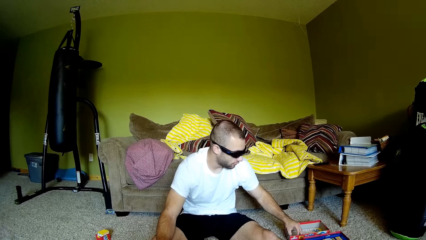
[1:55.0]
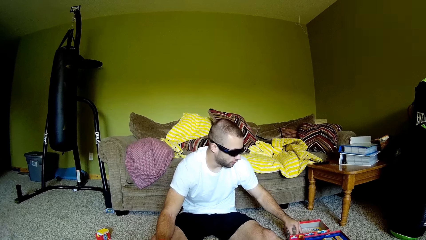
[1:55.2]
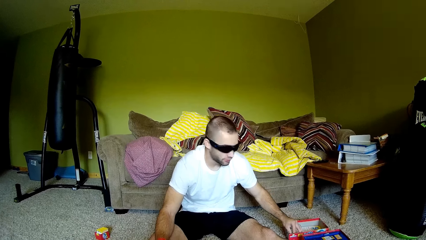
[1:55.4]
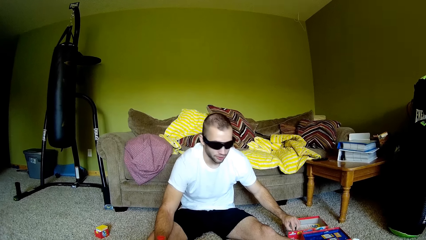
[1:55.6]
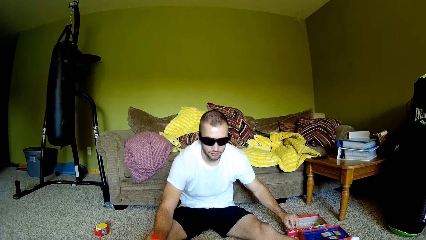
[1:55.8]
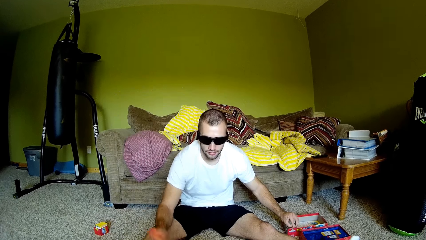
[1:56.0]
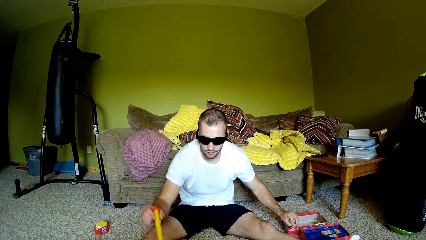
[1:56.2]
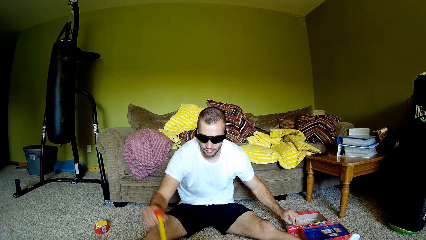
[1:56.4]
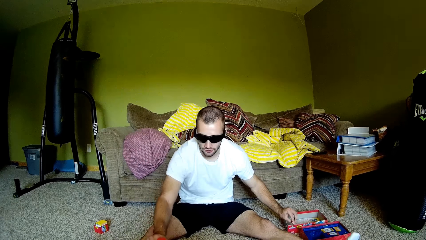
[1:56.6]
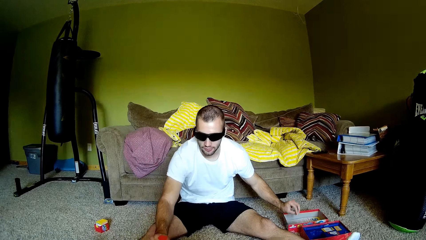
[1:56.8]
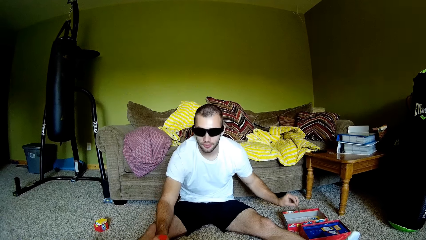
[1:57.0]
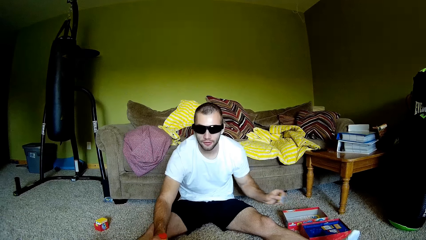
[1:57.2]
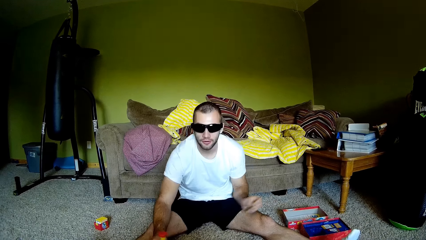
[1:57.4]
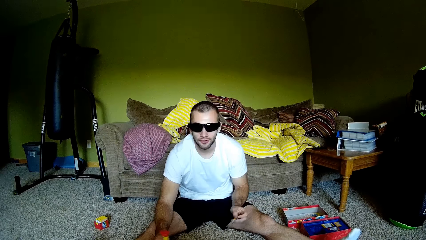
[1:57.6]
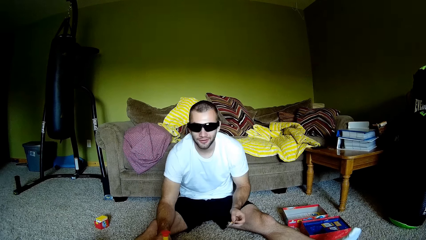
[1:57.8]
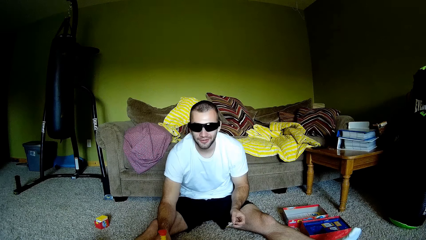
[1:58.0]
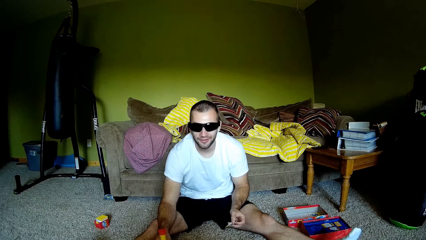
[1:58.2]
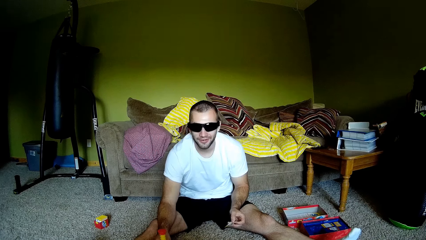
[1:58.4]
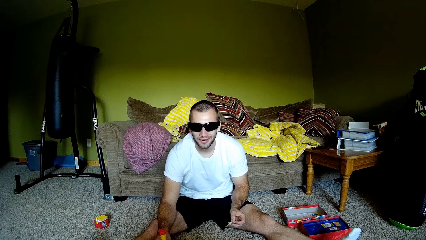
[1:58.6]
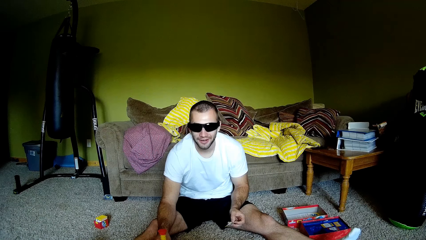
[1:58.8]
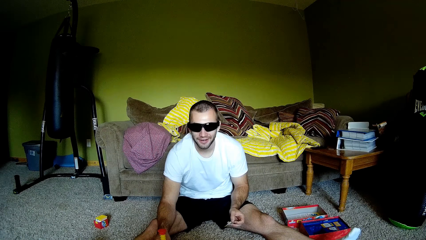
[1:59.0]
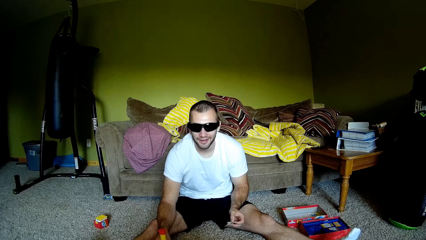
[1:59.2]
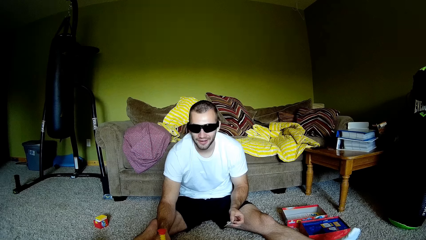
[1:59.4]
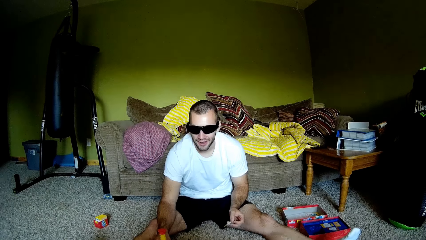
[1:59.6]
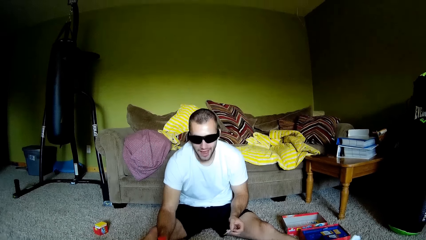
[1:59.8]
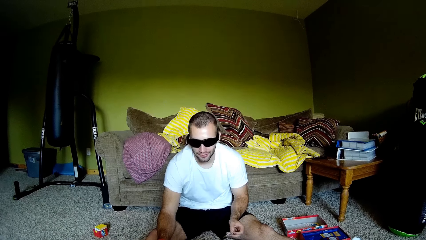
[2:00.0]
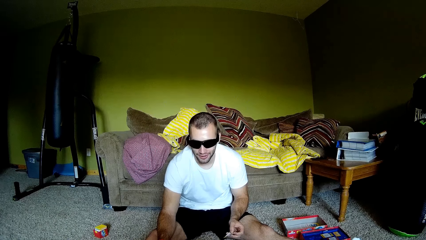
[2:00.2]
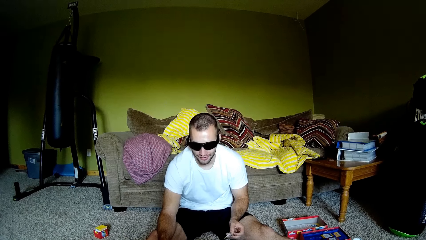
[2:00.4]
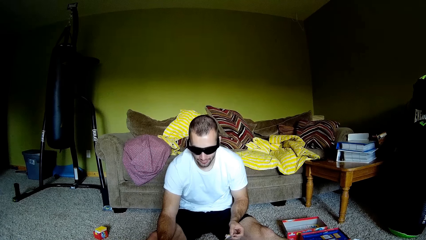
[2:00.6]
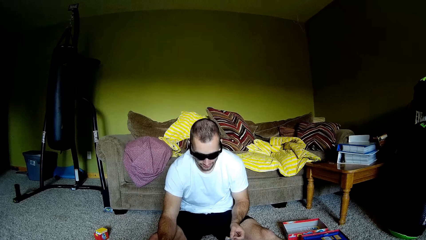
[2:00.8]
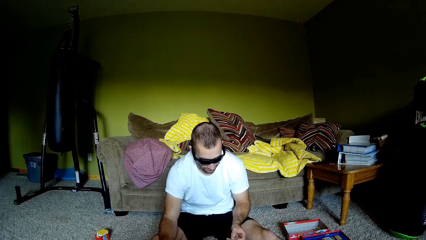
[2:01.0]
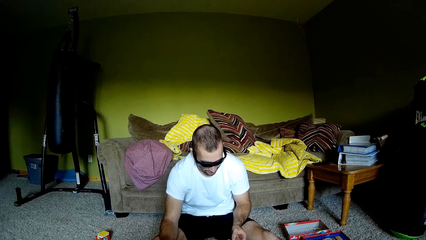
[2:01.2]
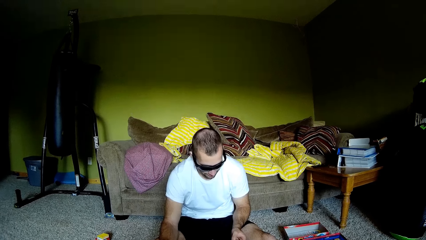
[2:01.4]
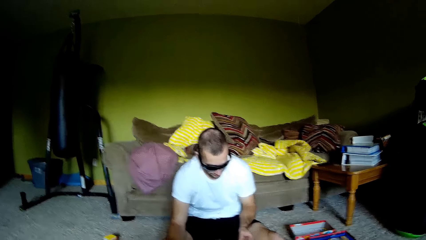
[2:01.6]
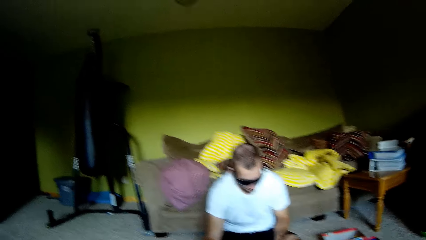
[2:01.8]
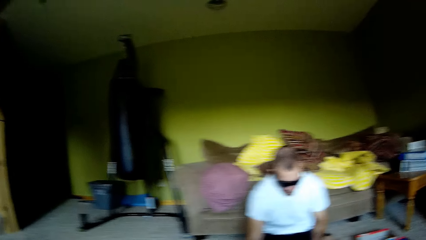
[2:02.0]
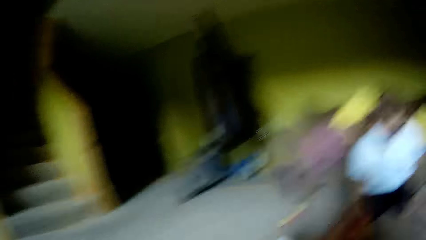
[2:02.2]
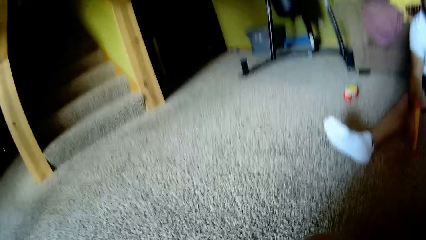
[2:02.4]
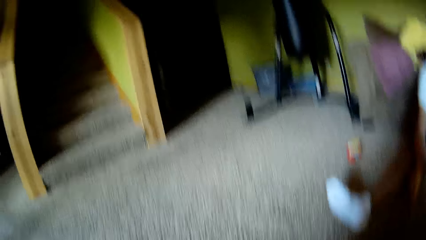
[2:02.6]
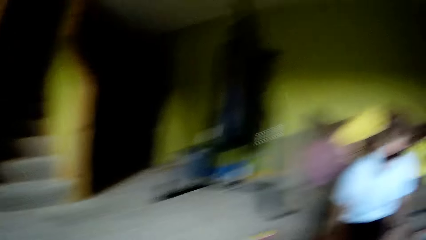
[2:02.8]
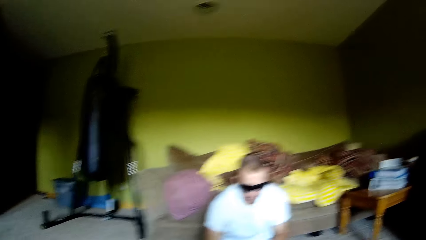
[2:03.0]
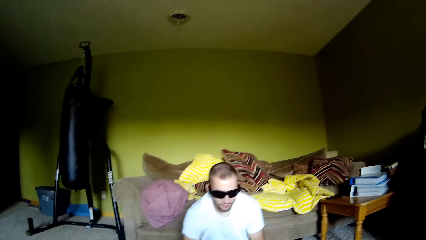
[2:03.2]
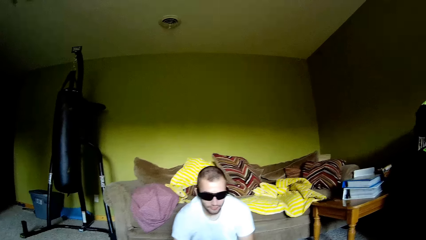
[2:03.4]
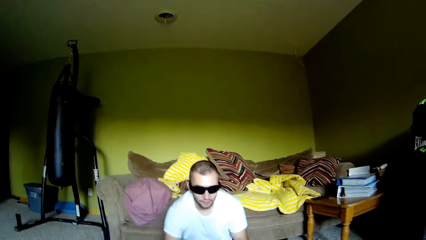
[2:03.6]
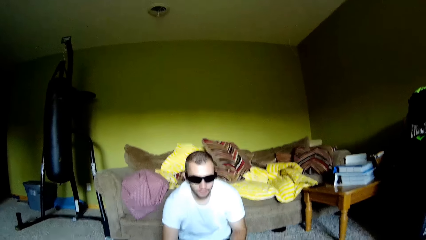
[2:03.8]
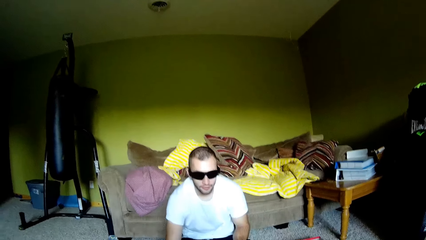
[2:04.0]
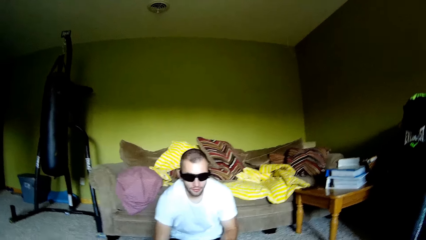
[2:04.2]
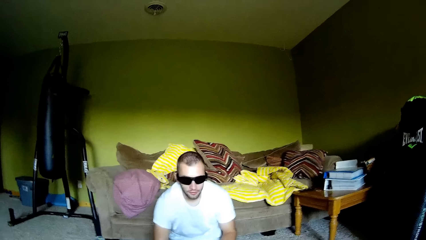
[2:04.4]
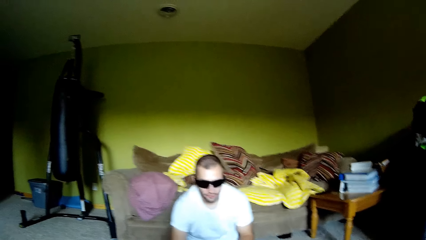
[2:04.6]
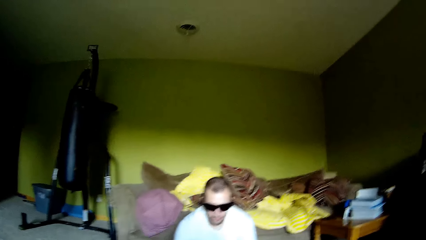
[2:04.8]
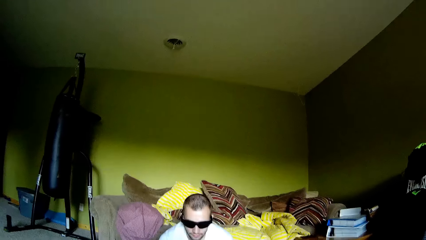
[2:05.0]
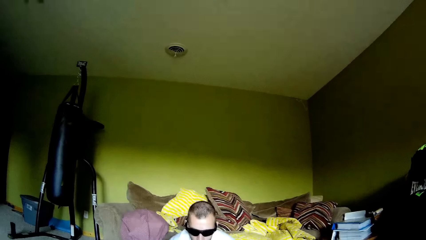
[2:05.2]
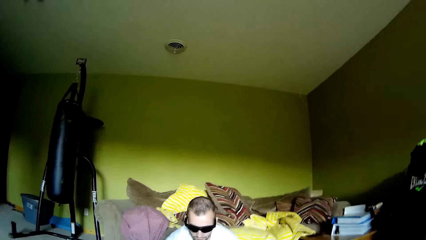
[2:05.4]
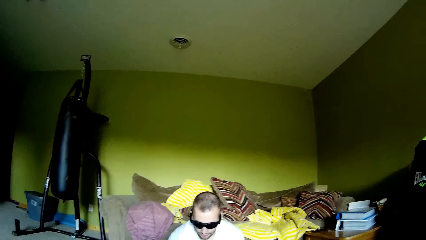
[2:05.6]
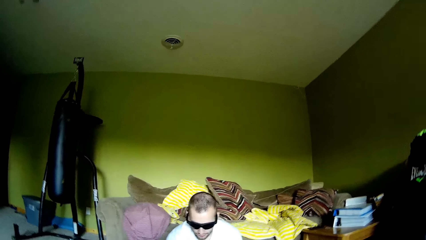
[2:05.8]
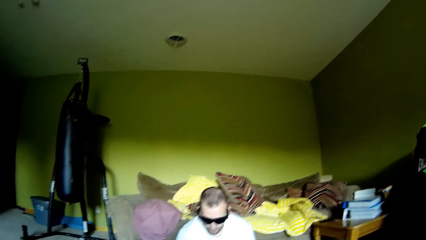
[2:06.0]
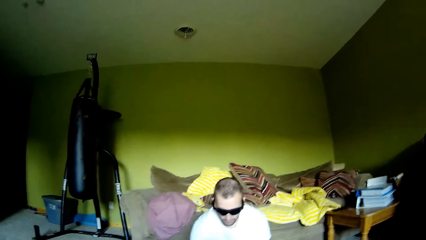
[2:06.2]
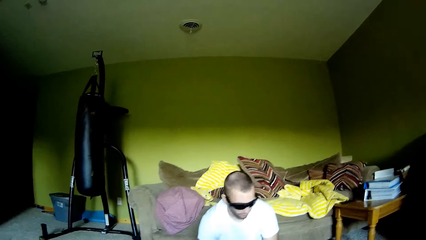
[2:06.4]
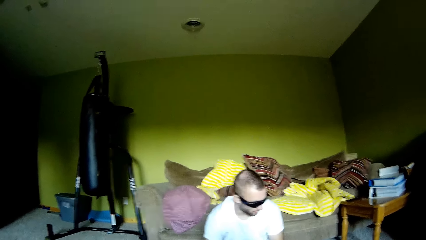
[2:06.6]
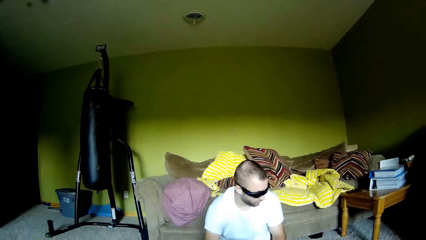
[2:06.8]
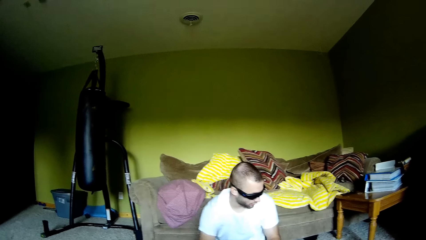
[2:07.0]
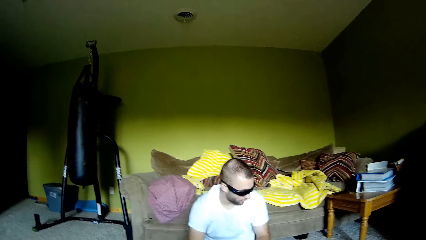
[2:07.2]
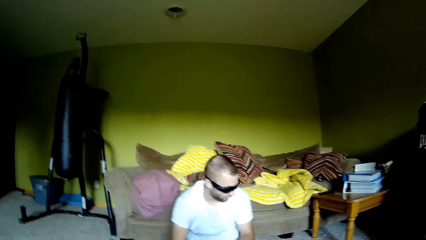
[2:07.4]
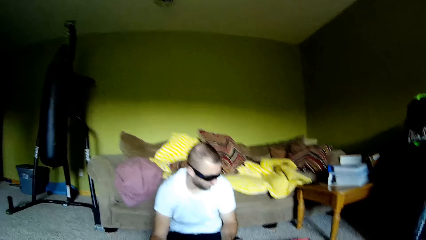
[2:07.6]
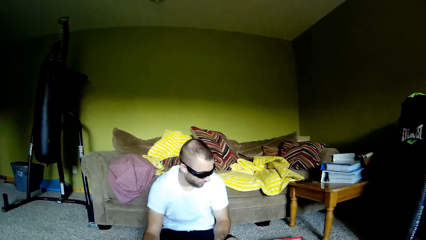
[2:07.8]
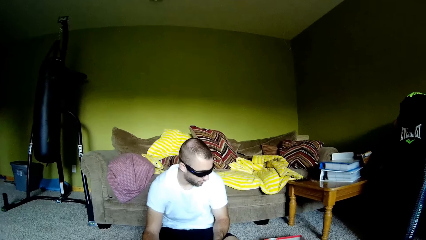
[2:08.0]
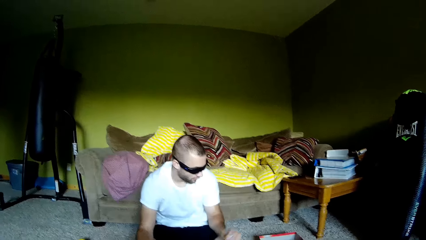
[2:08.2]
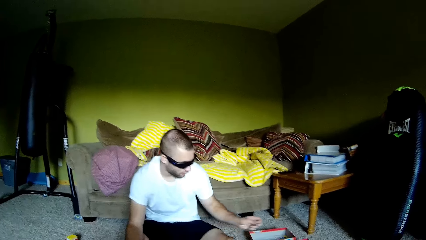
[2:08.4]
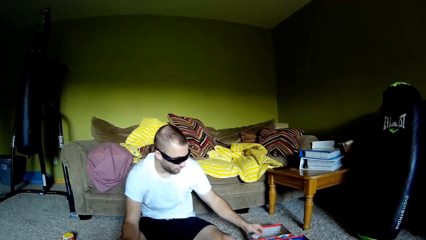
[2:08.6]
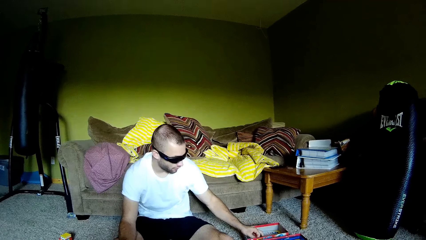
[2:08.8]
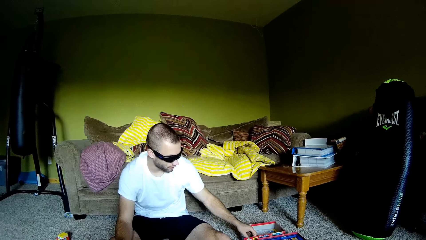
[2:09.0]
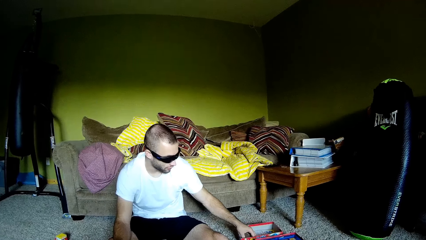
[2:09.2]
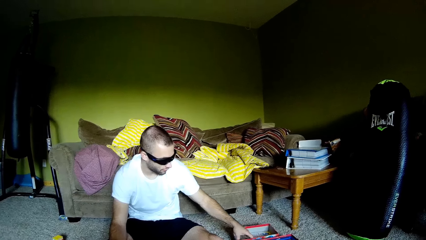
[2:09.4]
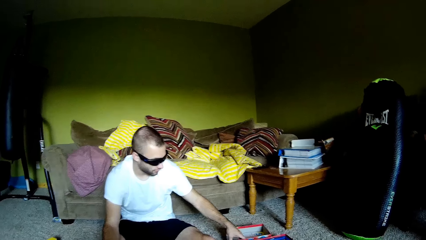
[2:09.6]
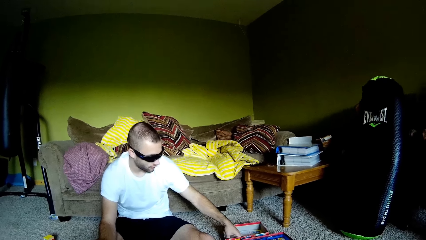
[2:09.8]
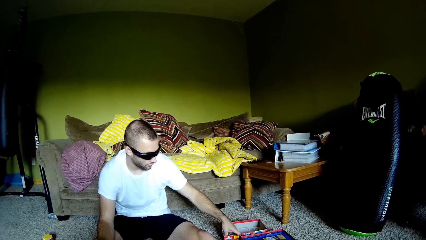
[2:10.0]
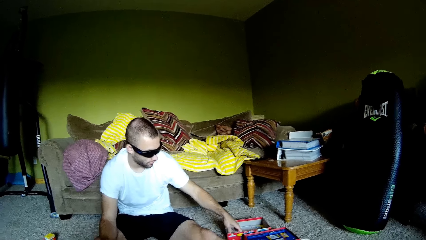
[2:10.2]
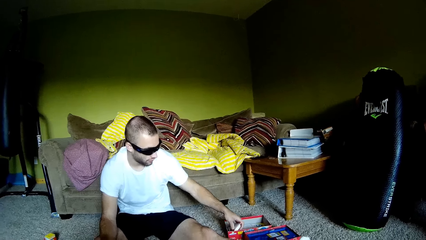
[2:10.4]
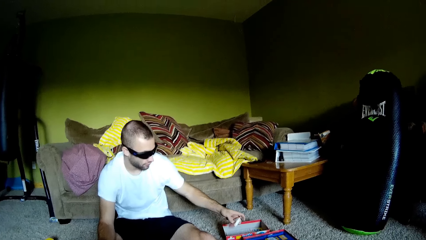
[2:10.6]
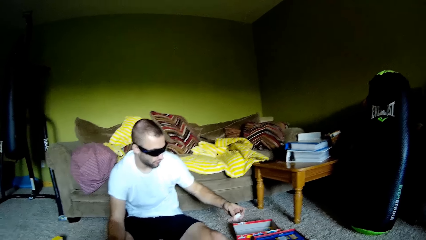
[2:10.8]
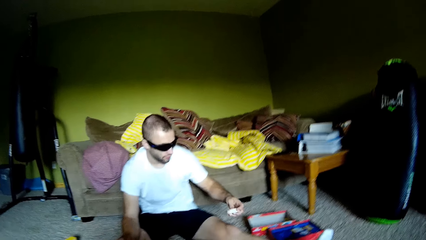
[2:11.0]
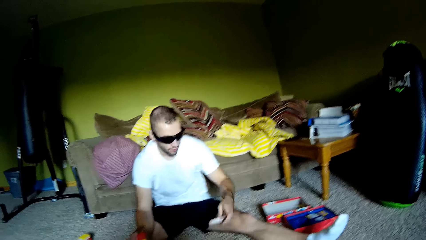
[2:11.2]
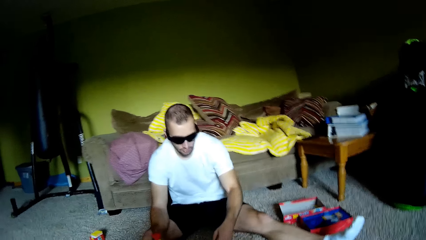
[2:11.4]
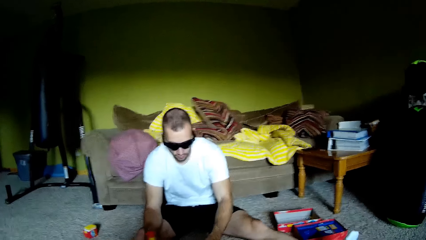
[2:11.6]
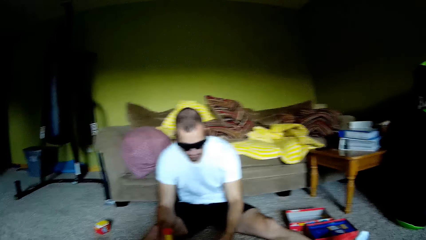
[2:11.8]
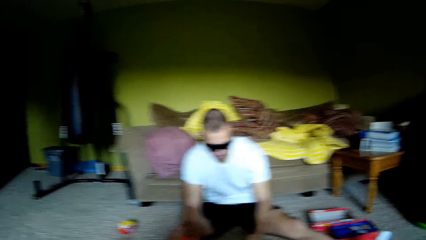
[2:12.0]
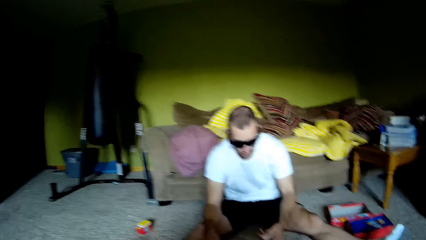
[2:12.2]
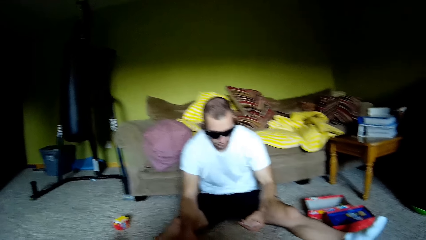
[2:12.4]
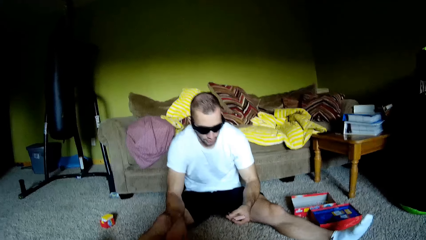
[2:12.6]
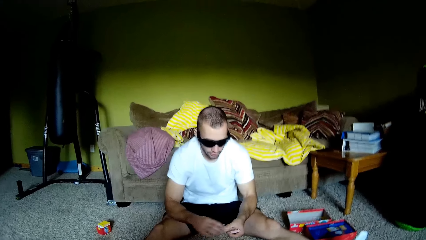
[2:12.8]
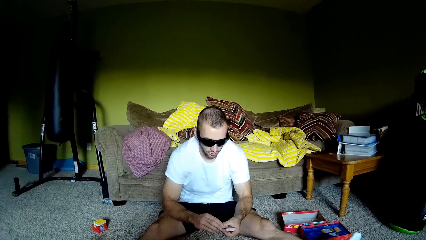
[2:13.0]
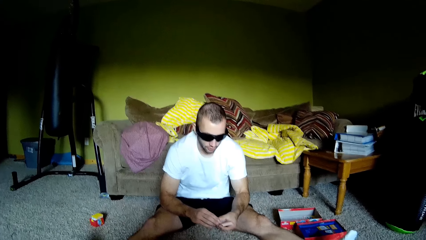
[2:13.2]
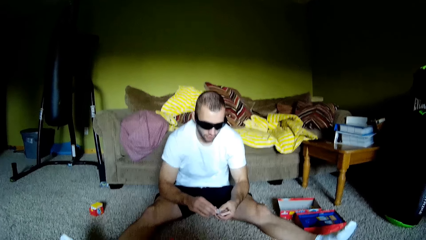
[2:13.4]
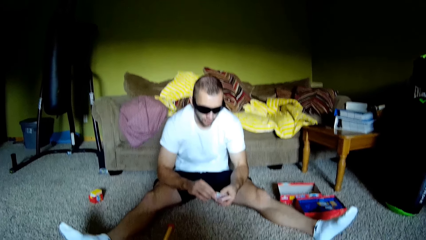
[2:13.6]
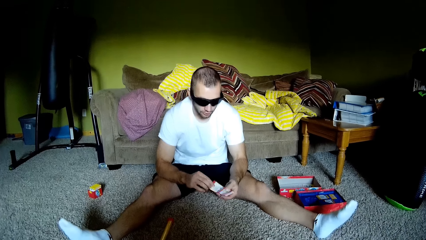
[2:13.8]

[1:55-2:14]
A man holds a playing cards box. The man raises a plastic magic staff. The man unhands the playing cards box. The man holds the playing cards box. The man picks up playing cards.
